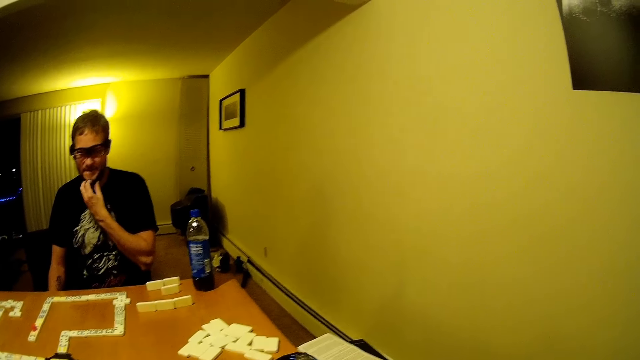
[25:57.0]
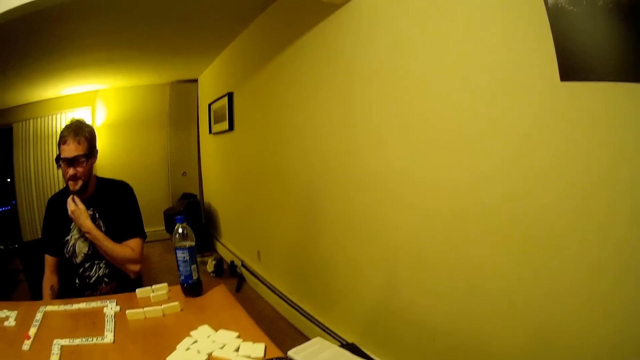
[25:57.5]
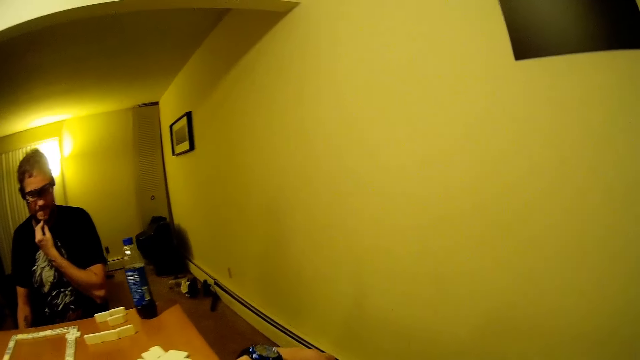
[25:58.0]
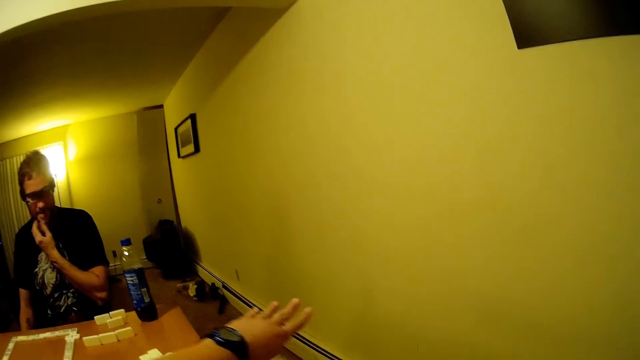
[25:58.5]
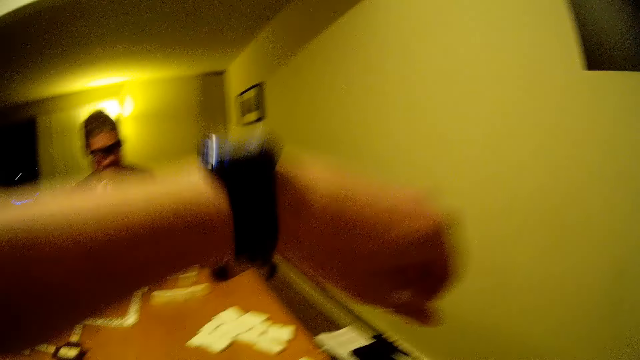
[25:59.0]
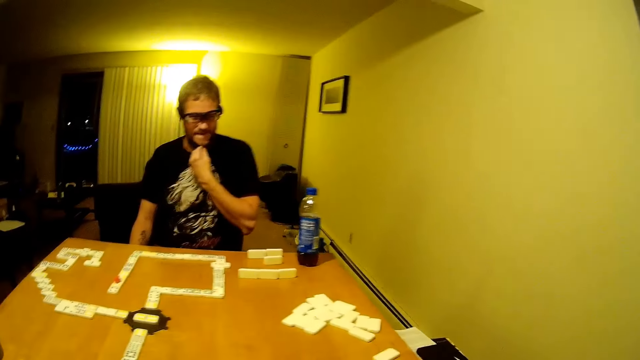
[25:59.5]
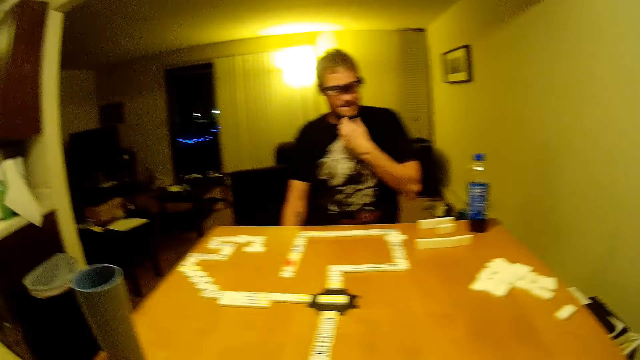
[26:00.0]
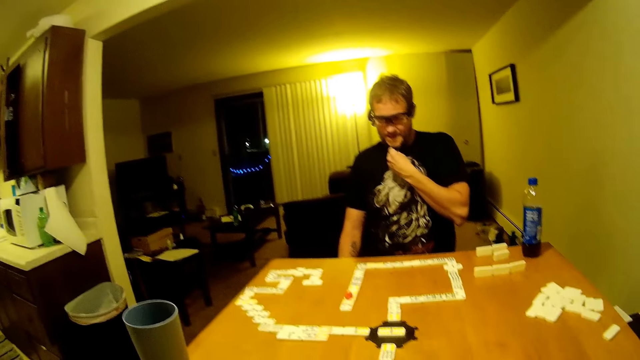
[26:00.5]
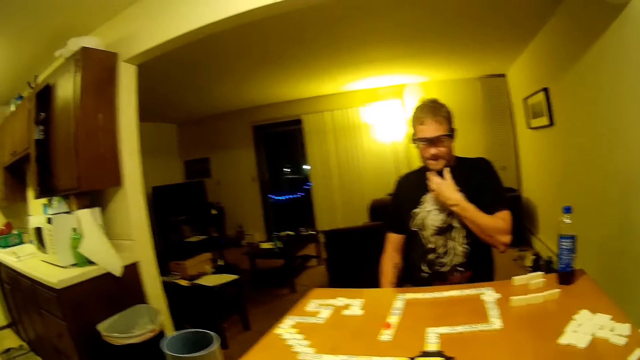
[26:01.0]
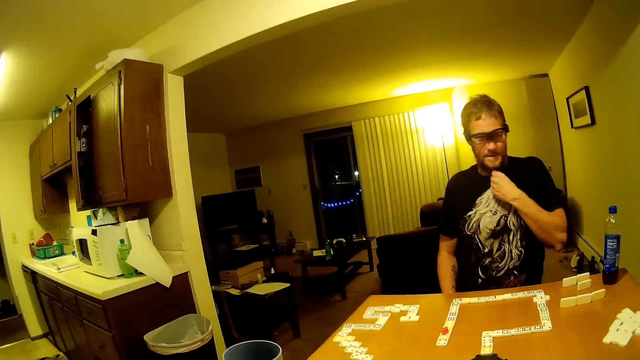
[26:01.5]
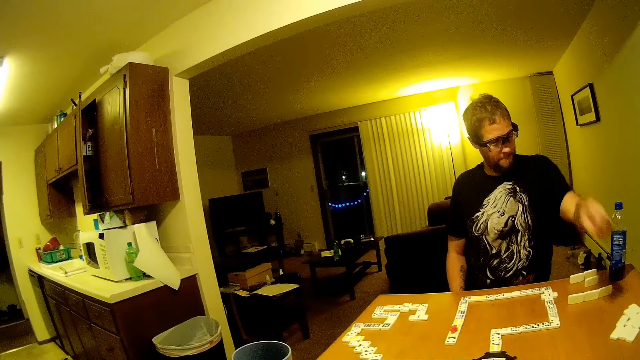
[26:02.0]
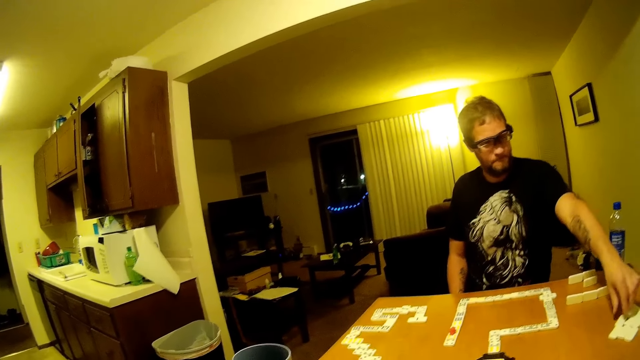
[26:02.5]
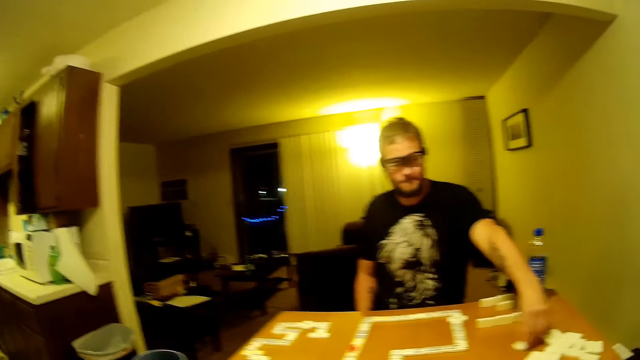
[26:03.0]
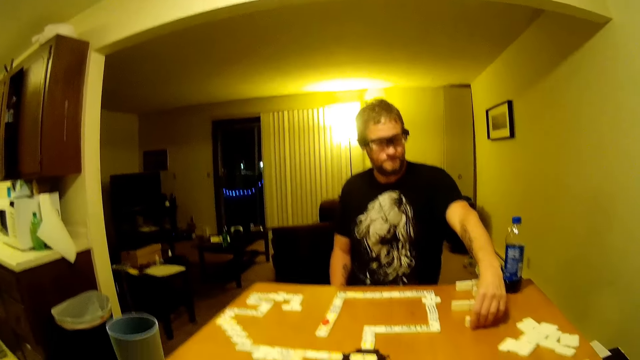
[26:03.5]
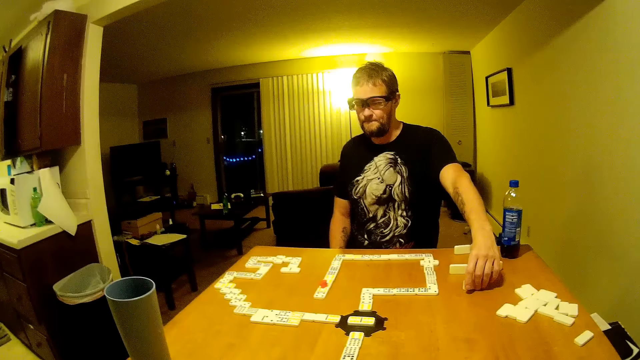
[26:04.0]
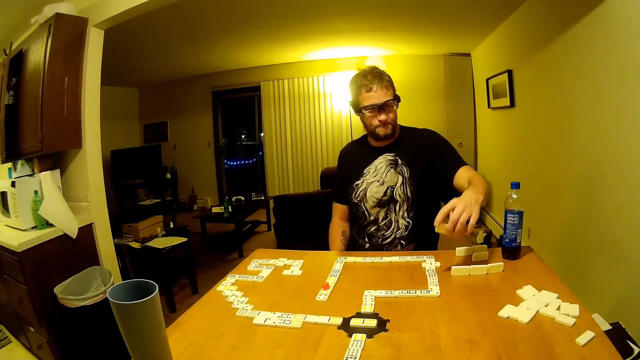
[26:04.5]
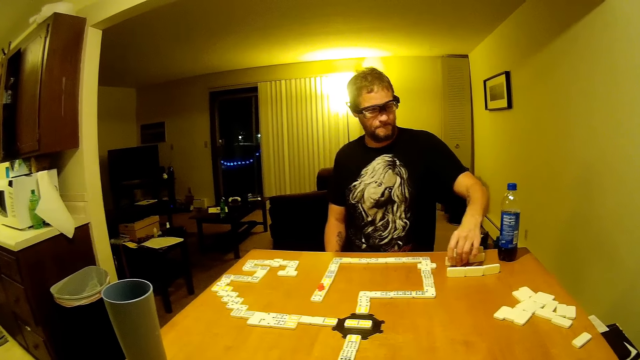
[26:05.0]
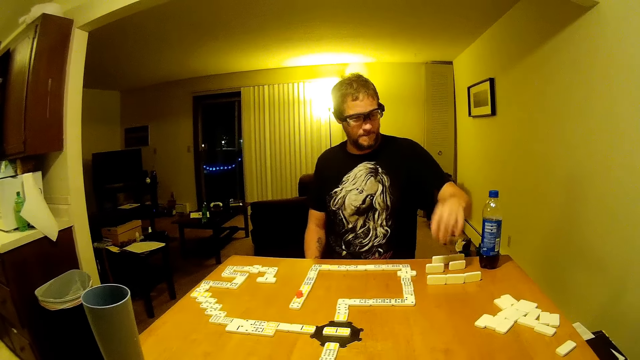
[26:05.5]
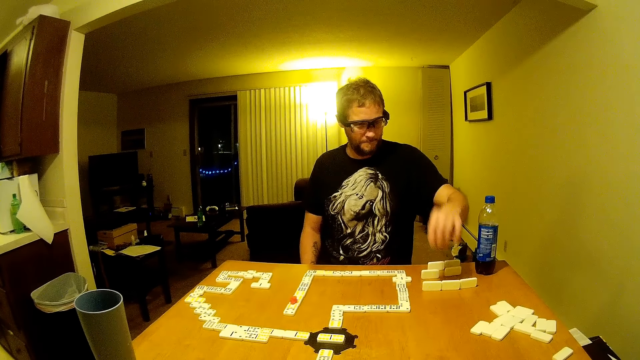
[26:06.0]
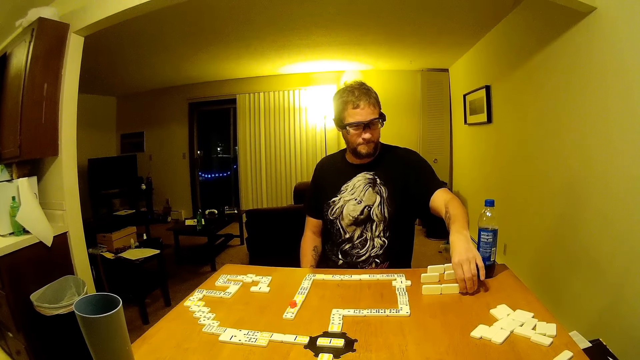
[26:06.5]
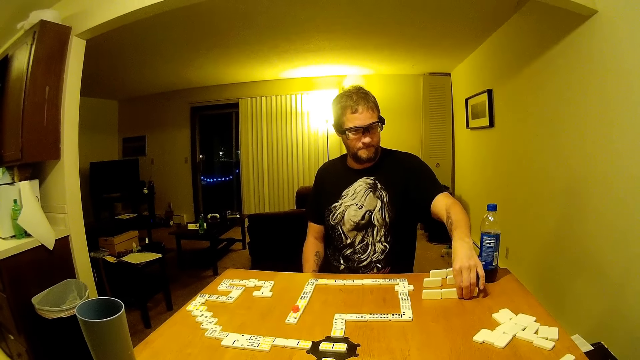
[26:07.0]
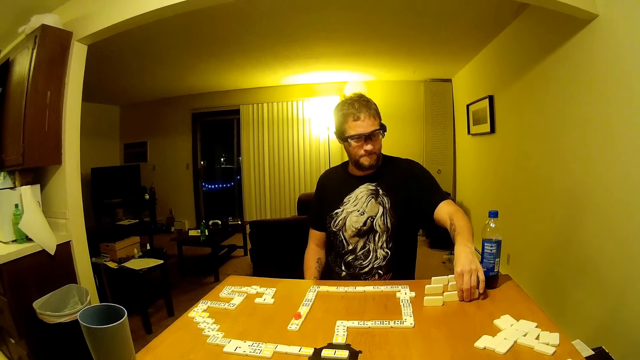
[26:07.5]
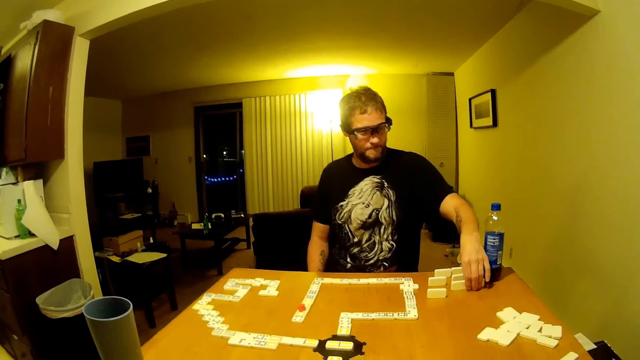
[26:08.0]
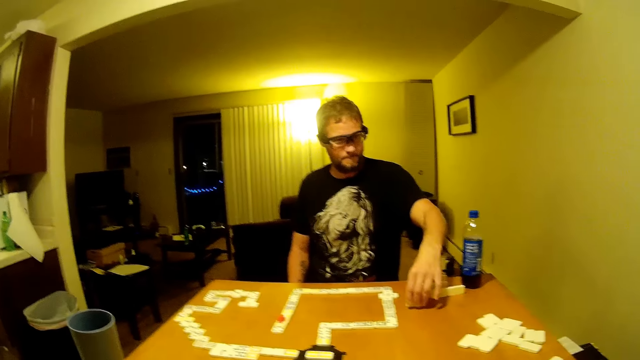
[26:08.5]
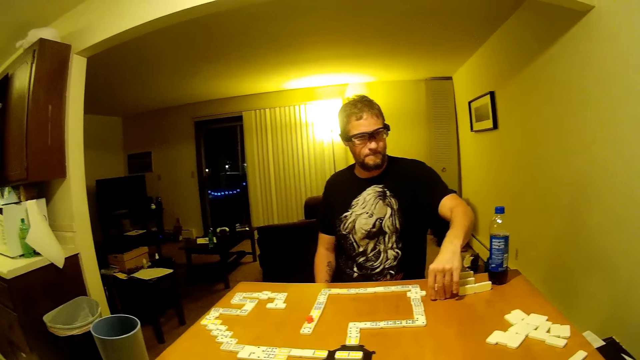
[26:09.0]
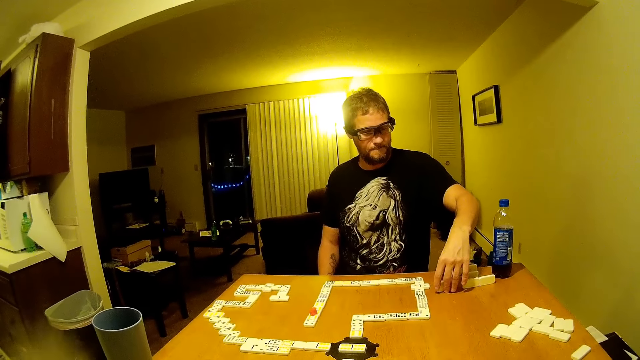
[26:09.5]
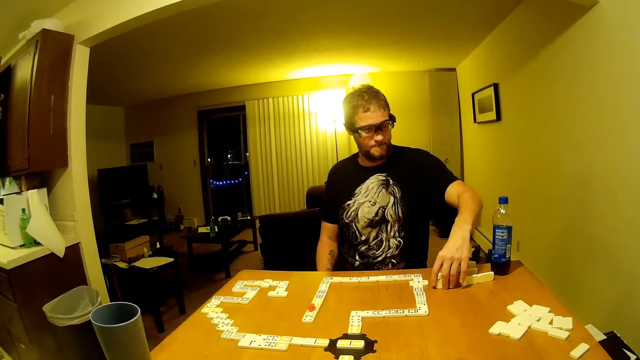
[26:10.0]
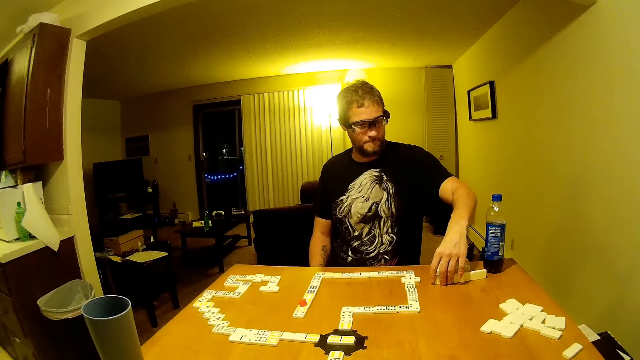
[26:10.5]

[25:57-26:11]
The camera wearer lifts their hand. They pick up a domino. They look around. A man touches something. The man talks. He drags a domino piece. He picks up a domino piece. He puts the domino piece on the table. He drags the domino piece. He drags the domino piece again.

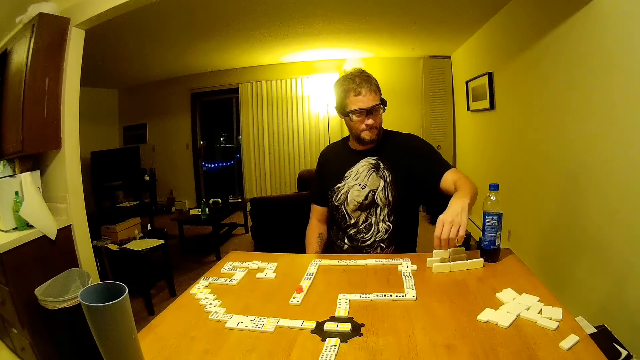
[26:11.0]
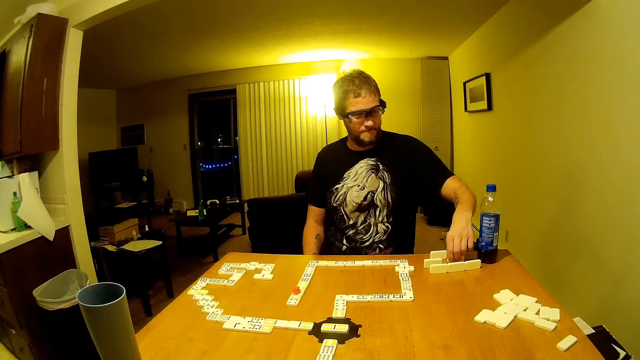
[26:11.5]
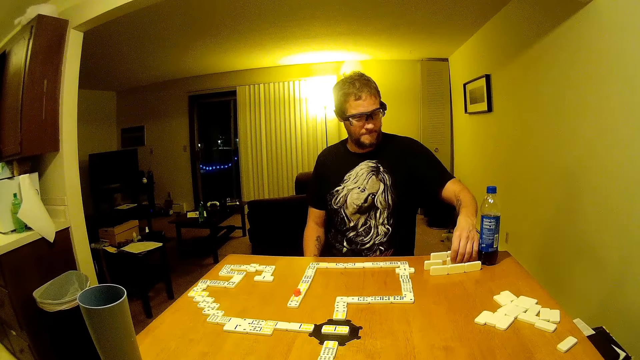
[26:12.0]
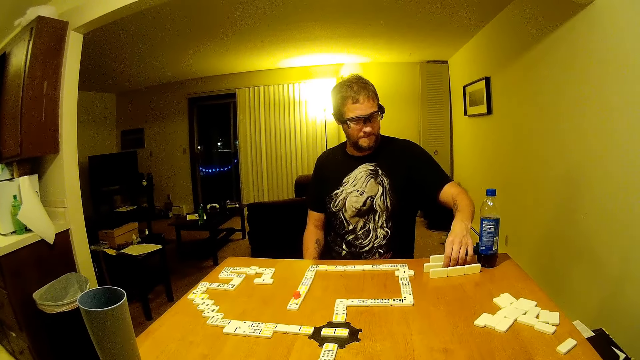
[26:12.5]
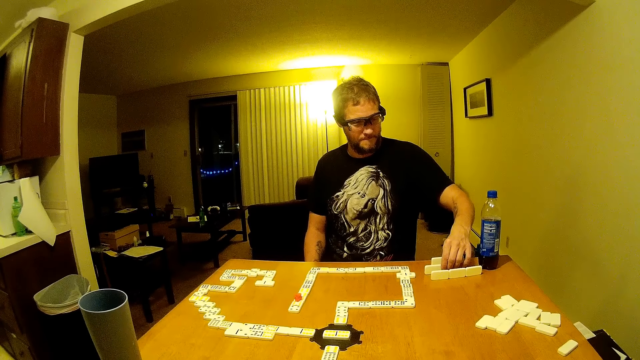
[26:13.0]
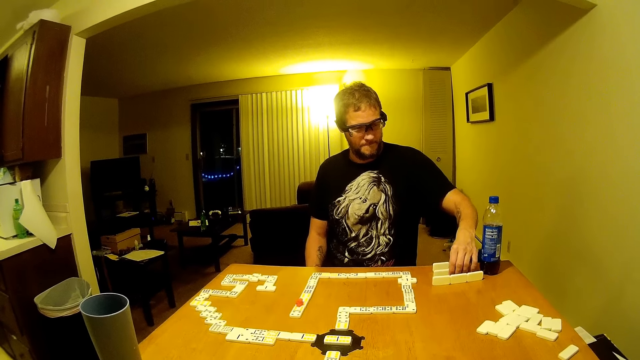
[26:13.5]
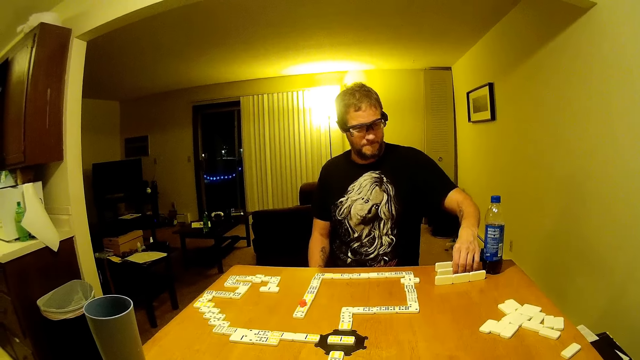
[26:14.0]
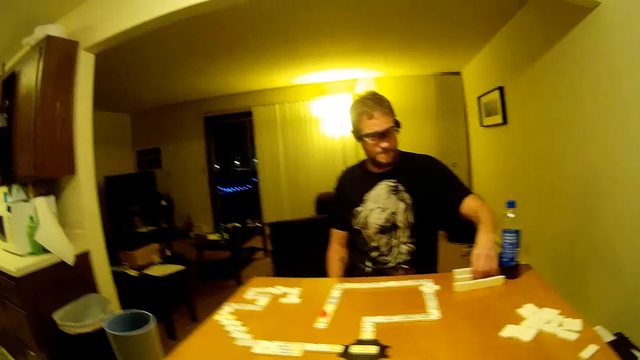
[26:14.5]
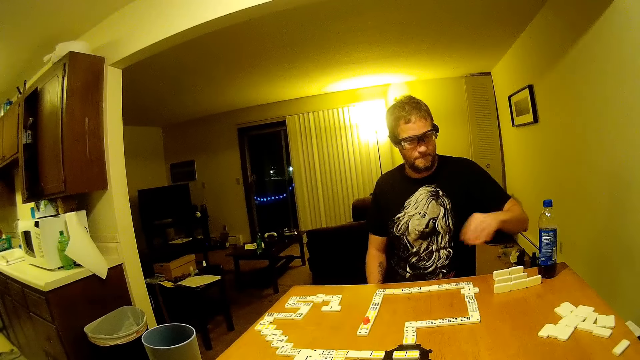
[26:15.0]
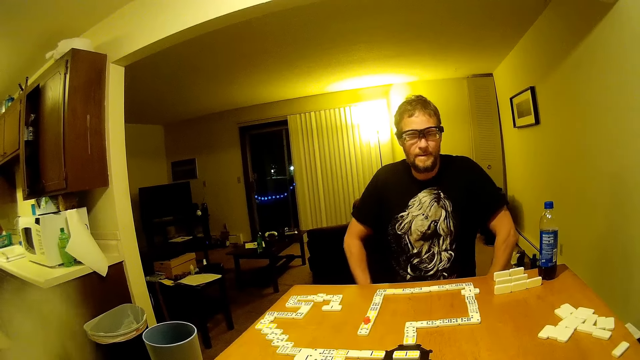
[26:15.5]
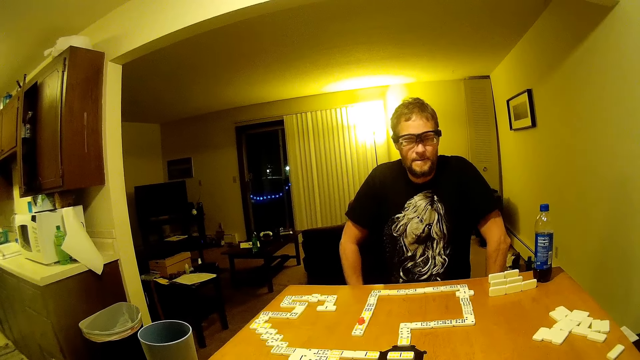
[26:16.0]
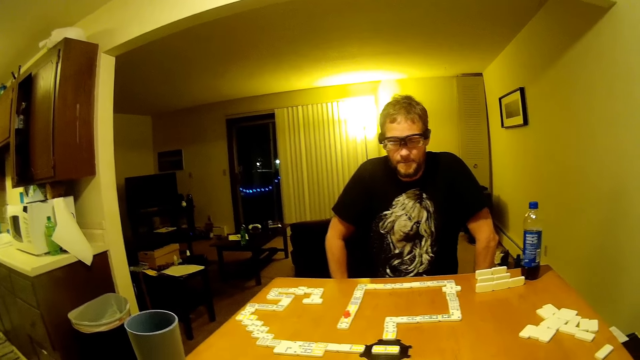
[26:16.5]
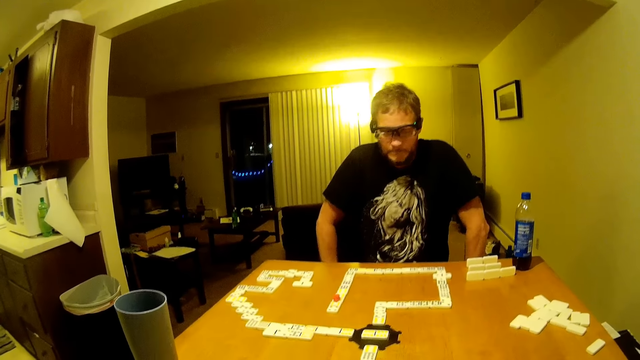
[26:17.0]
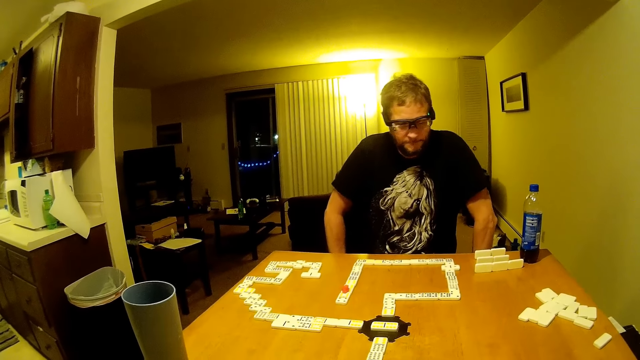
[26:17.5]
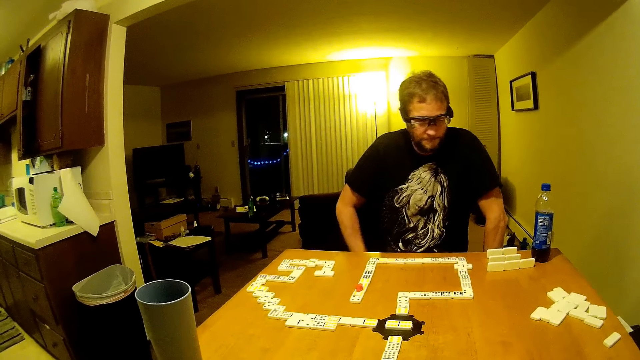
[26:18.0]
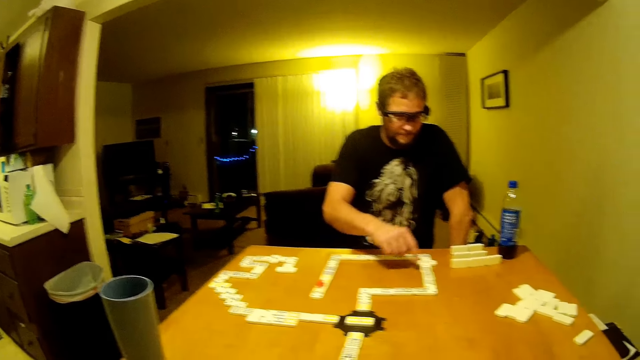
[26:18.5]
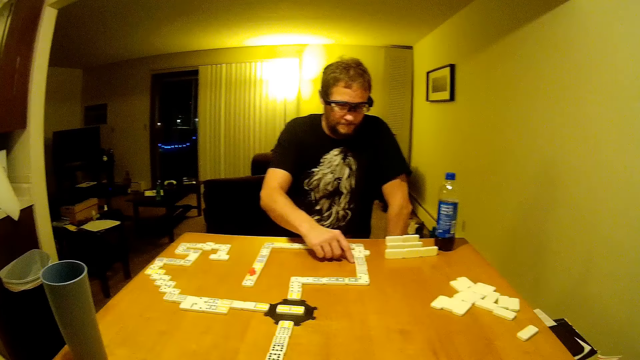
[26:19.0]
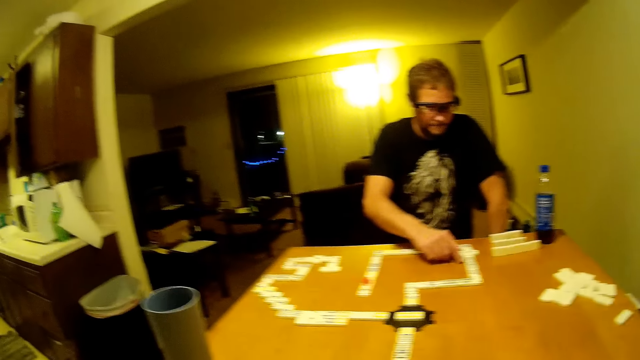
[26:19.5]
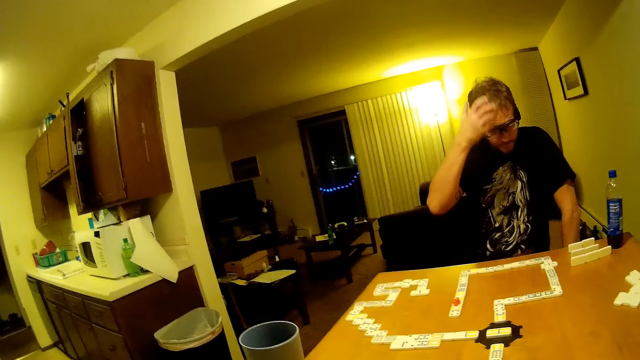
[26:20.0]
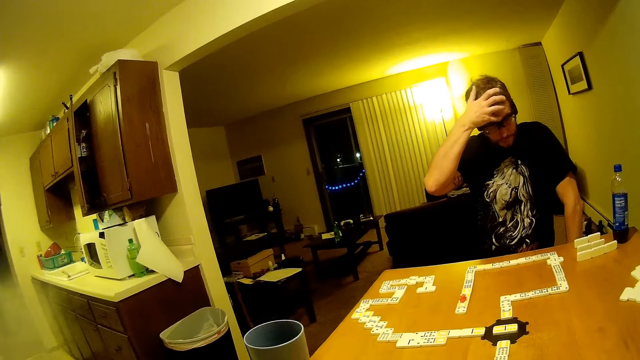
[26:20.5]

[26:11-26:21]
A man flips a domino piece and positions the domino piece on the table. The man talks, straightens the domino piece and picks up a domino. The camera wearer looks around.
